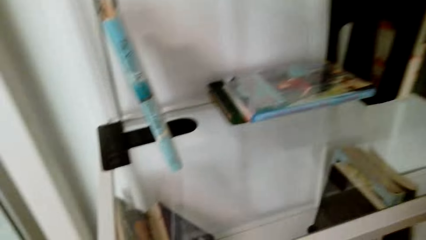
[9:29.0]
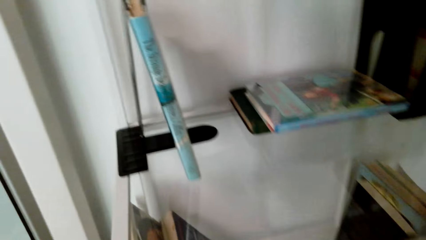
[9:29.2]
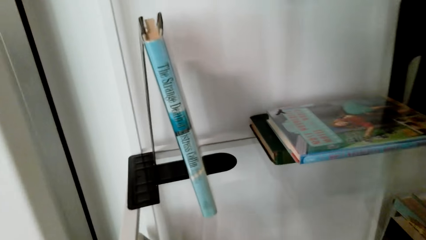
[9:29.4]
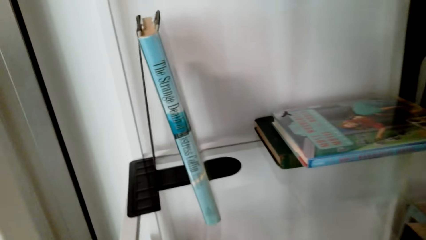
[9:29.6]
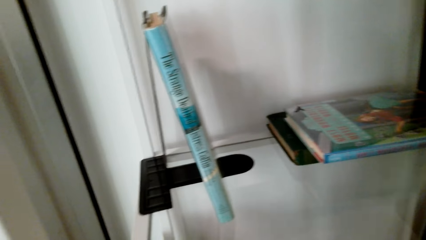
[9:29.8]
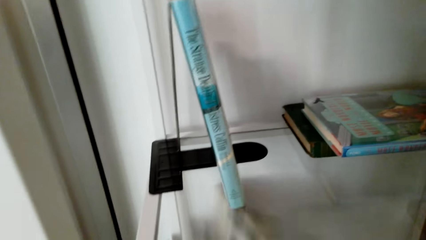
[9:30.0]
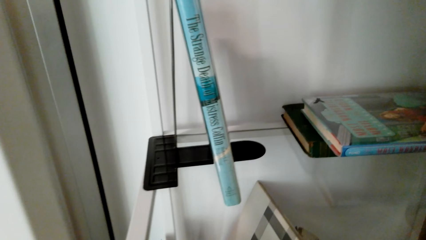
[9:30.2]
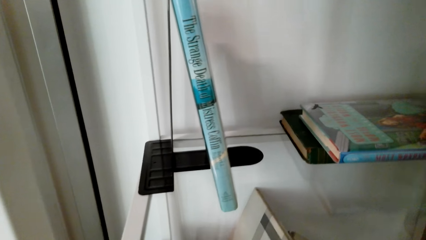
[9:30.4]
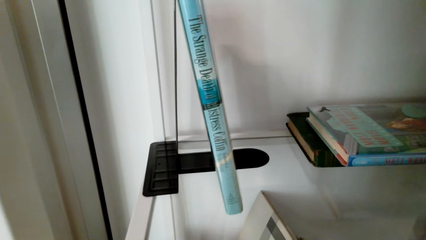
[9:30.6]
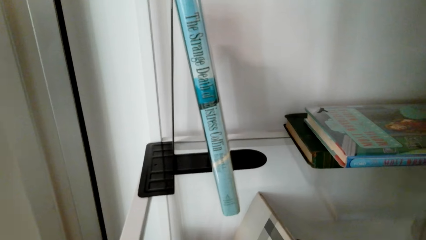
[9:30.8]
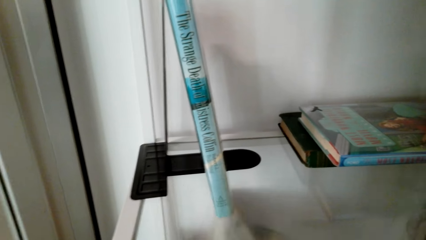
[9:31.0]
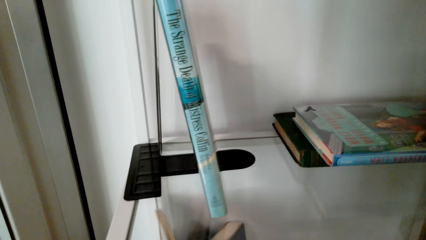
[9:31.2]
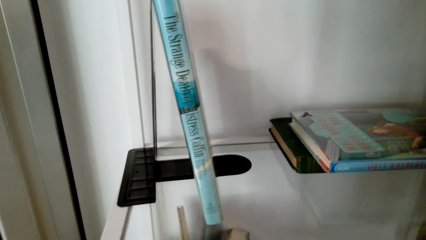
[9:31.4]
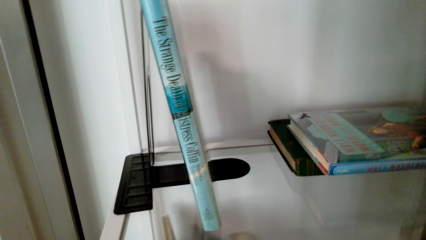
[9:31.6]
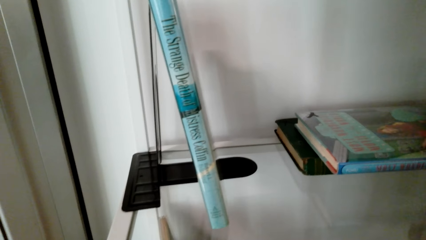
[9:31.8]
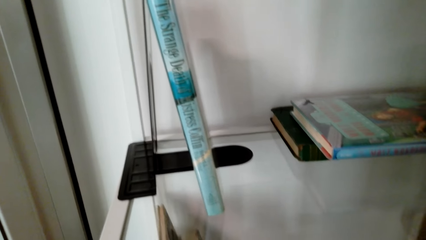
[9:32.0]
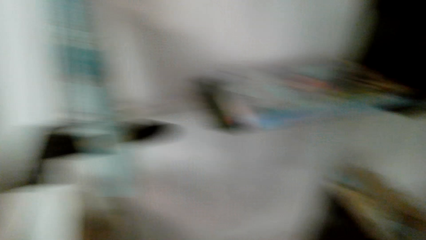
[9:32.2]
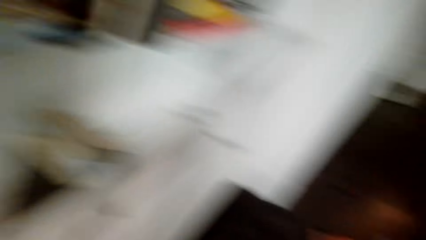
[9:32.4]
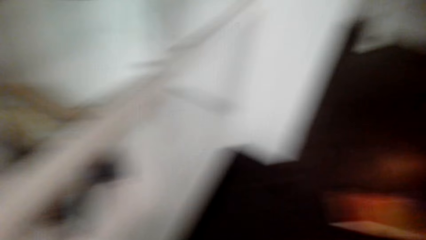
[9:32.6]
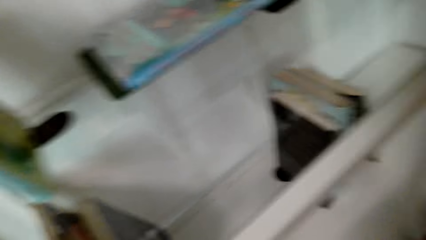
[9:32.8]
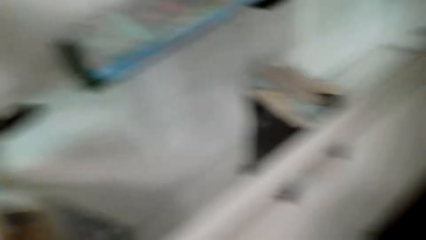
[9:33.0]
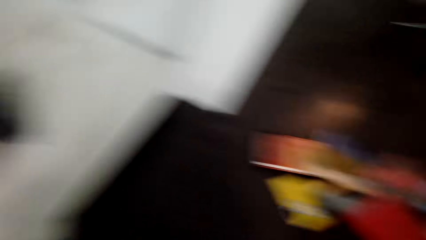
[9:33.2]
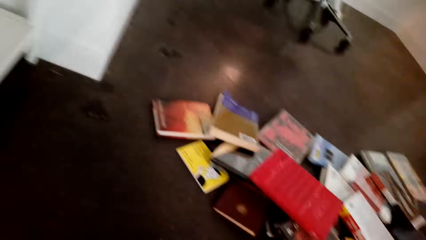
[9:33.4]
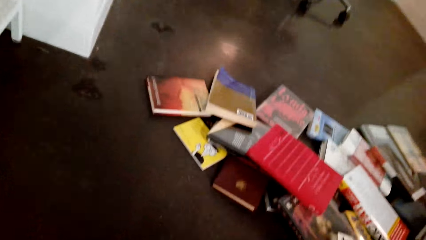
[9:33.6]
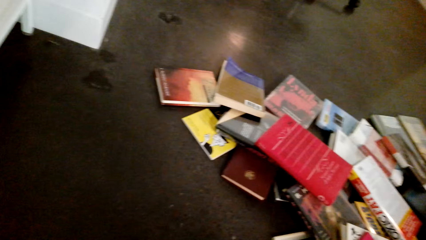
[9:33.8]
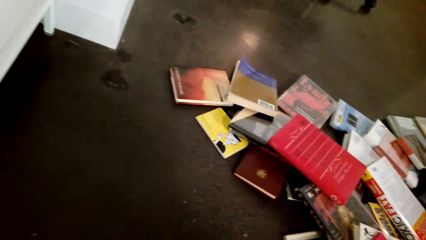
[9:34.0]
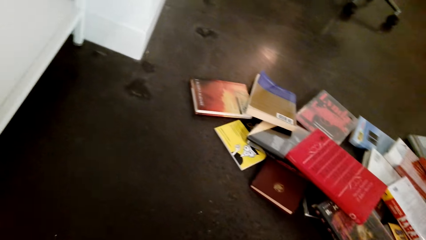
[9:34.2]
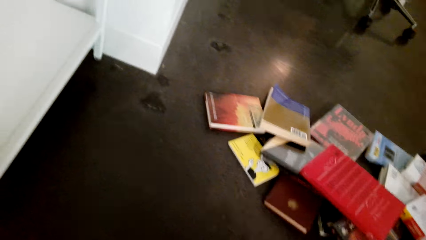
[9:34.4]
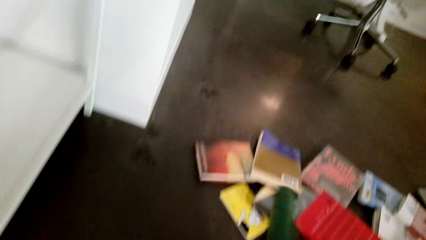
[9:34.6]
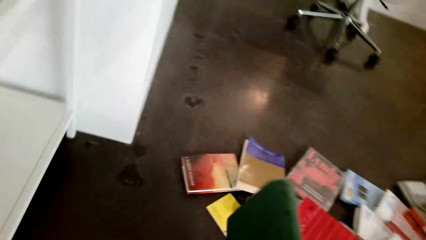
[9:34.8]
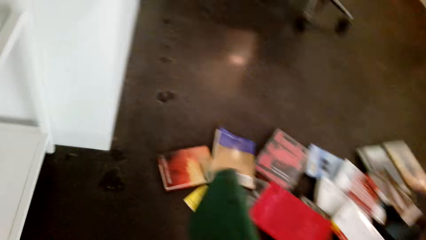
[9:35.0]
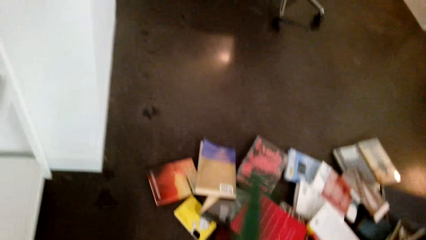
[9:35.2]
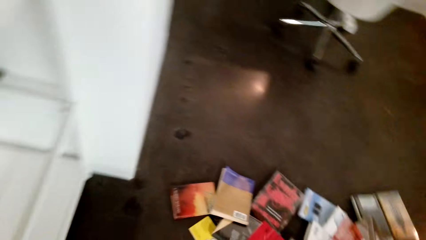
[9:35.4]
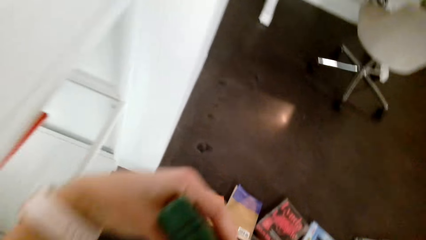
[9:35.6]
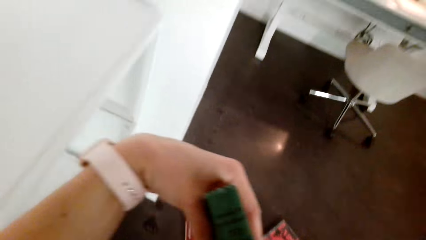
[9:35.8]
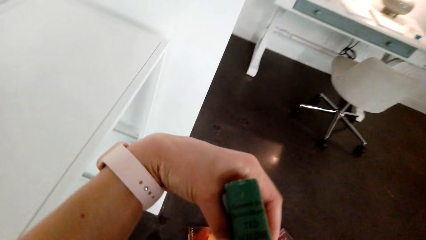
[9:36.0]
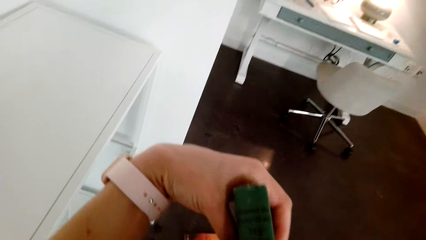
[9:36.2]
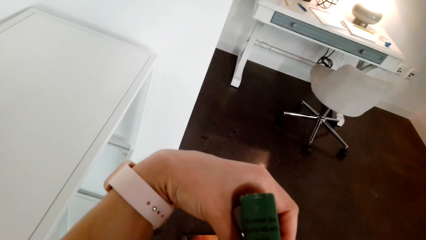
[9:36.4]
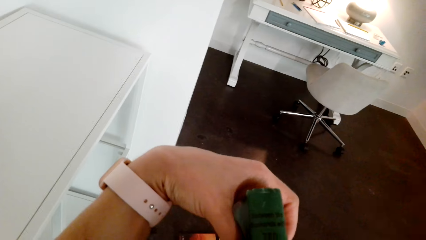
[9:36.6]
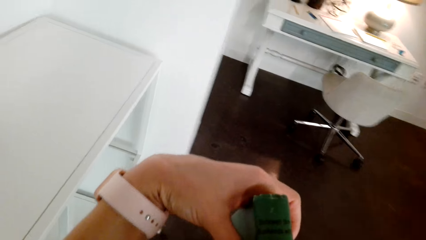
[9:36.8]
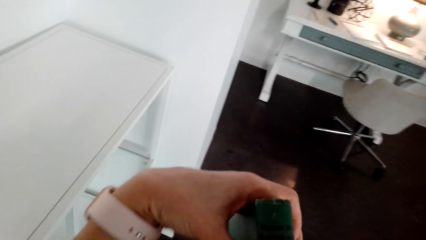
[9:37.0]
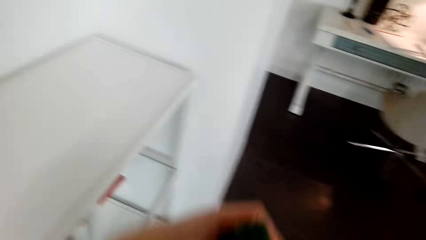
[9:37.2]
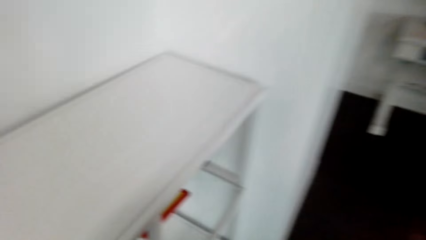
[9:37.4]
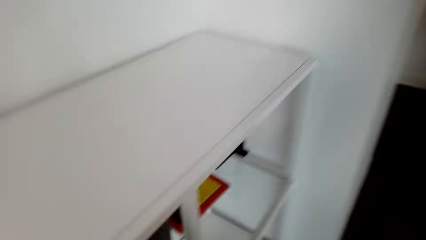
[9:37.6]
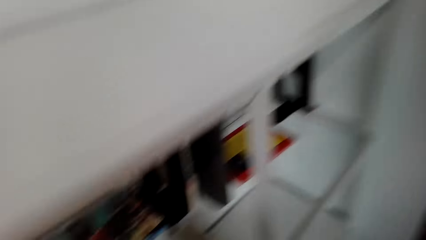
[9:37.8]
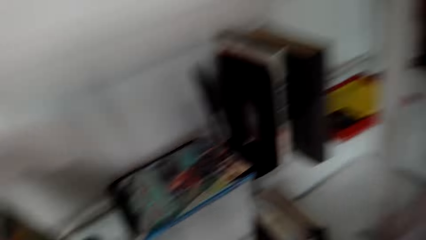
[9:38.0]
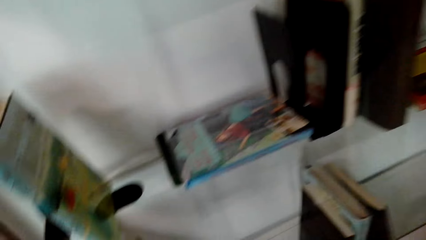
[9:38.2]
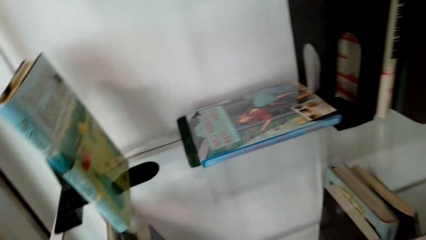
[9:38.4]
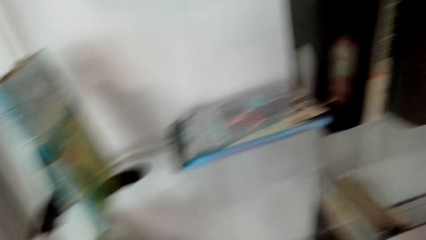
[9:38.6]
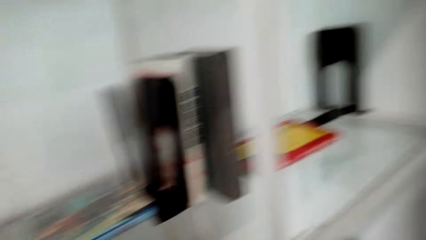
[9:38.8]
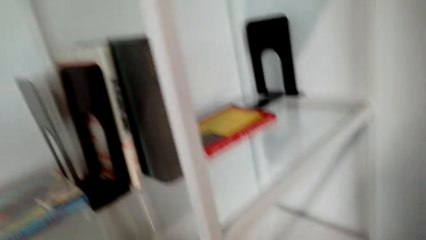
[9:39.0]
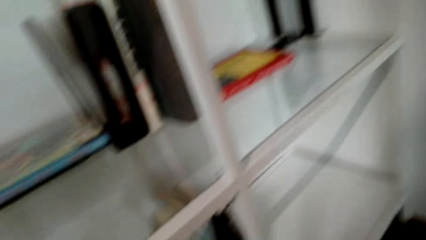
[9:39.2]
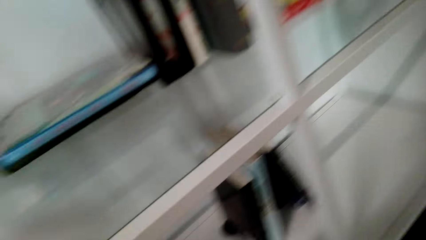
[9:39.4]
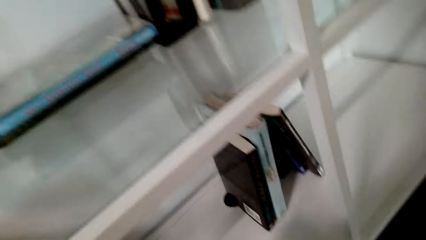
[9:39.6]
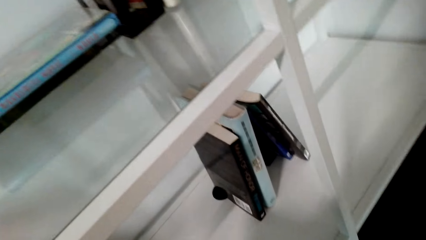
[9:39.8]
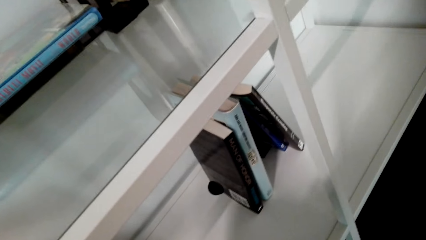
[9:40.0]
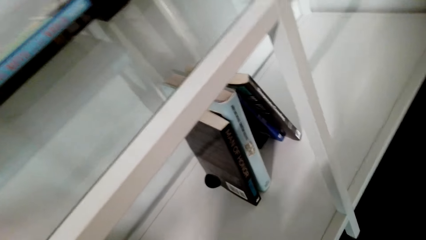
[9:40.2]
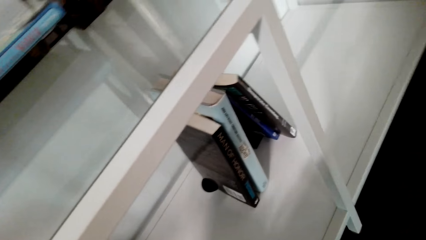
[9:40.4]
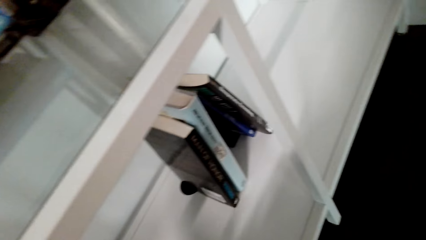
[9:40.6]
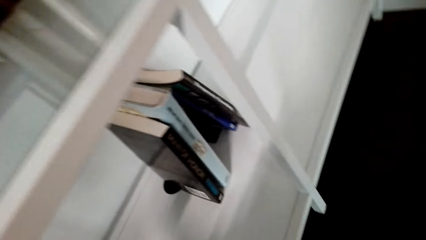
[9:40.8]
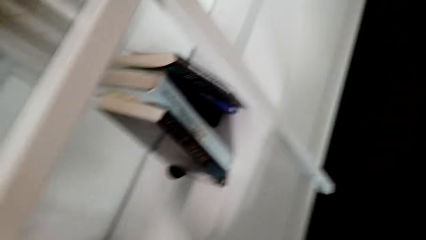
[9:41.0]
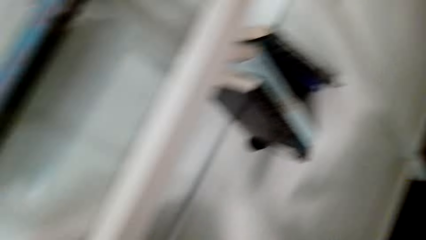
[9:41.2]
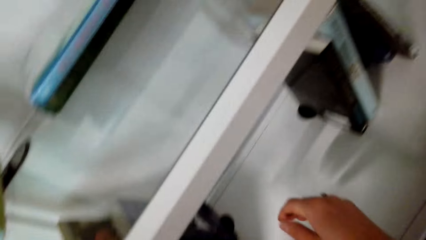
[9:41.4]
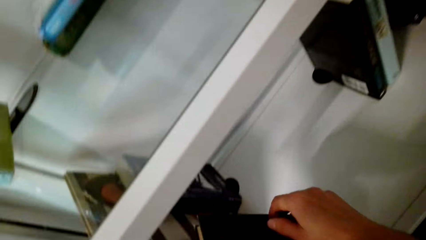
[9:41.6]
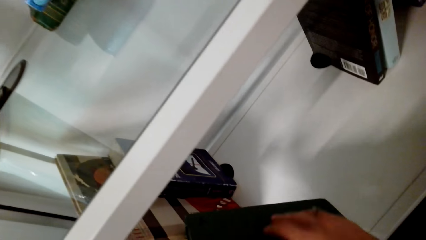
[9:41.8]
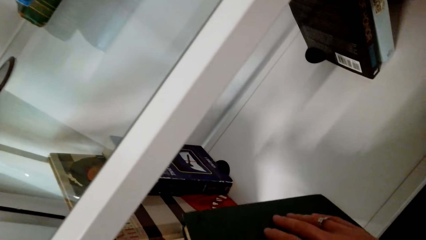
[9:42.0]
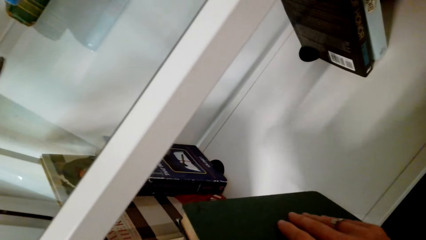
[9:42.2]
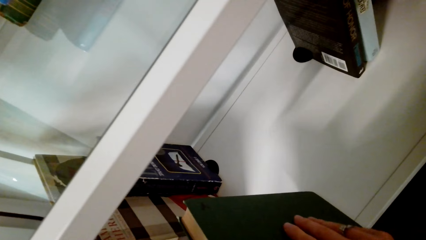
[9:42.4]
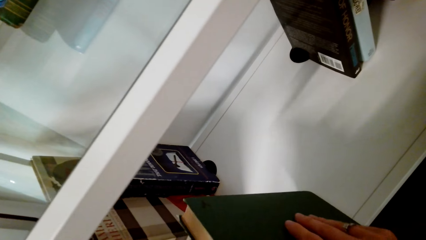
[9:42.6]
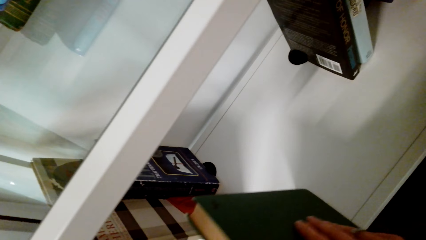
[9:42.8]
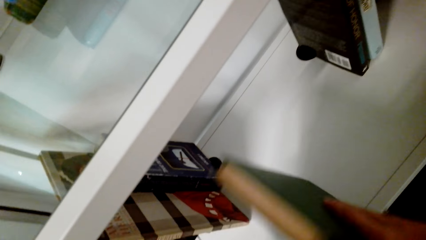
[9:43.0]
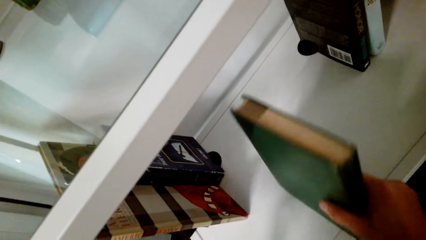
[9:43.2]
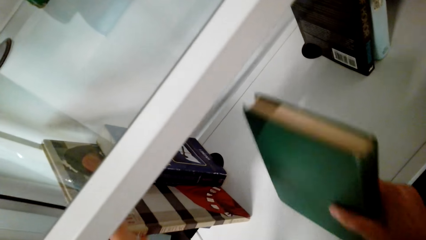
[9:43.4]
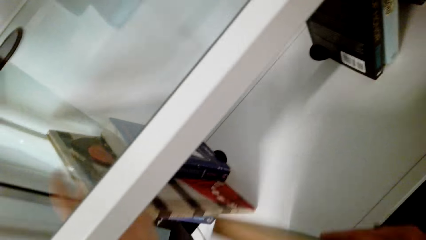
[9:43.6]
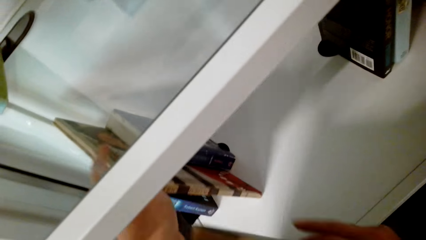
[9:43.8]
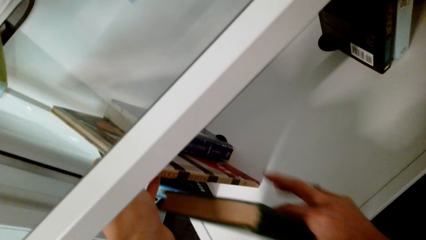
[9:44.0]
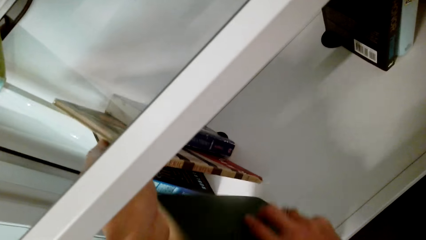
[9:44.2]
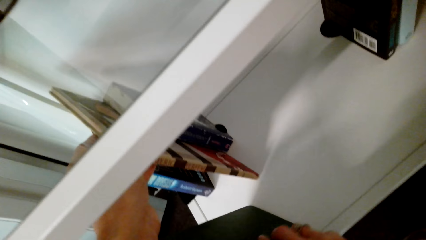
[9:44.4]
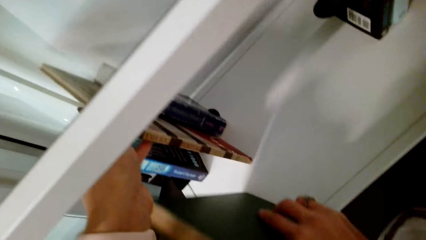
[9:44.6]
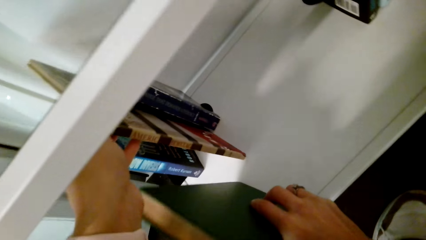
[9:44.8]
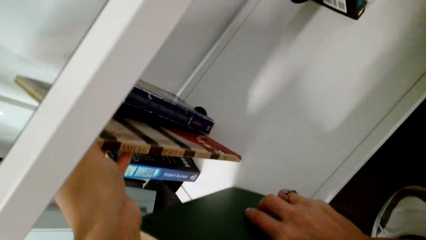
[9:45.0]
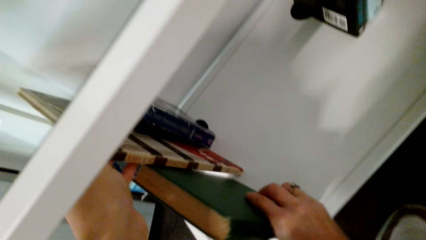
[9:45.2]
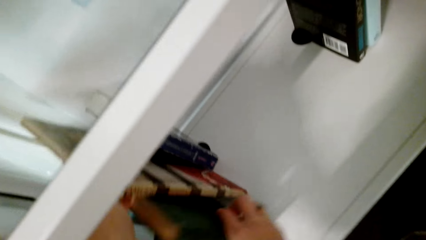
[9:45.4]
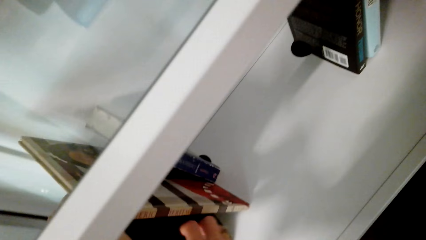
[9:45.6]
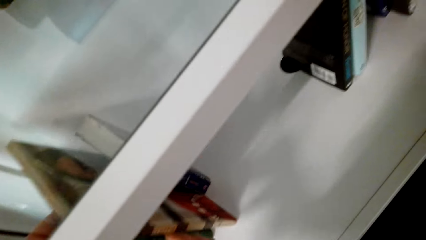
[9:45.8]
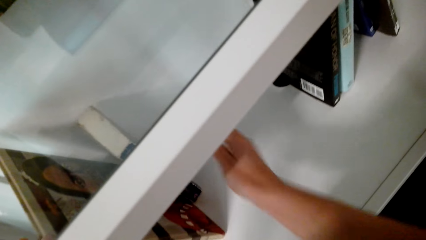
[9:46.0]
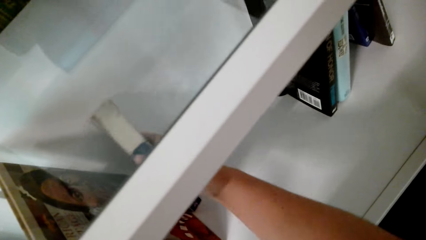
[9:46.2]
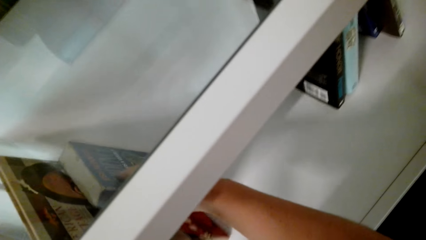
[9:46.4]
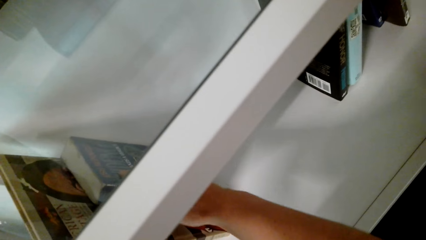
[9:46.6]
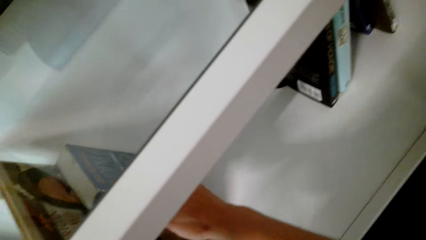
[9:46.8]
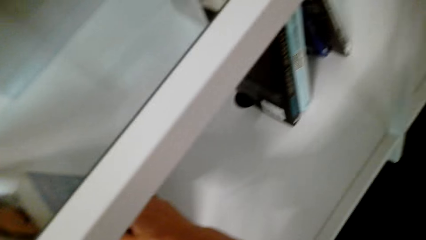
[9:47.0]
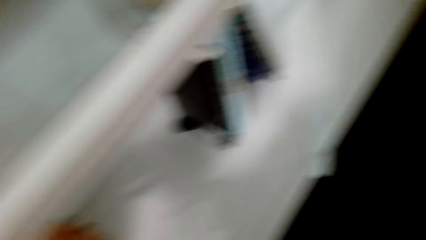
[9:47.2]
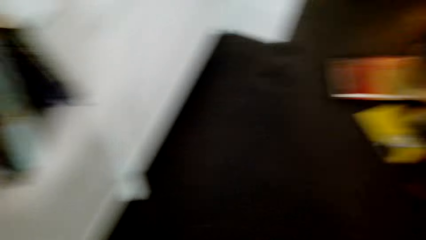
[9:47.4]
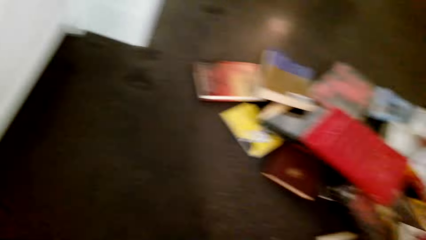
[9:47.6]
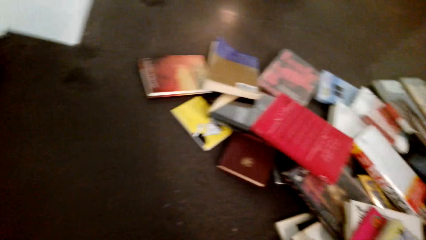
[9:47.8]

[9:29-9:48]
The camera wearer holds the books with the left hand. They peruse a book. They look around the room. They look at the books on the floor. They pick up a book. They hold the book with the left hand. They look at the book. They look around the shelf. They look at the books in the shelves. They hold the book with the right hand. They lift the books with the left hand. They place the book on the shelf in the middle of other books with the right hand.
